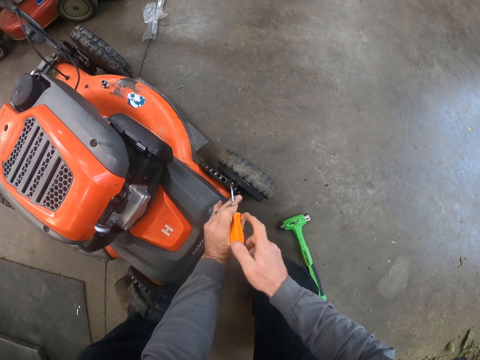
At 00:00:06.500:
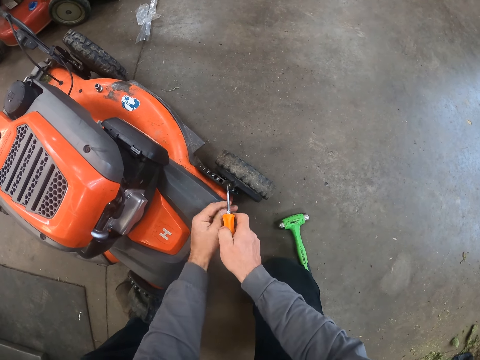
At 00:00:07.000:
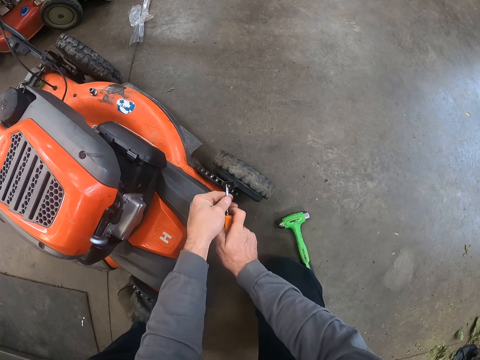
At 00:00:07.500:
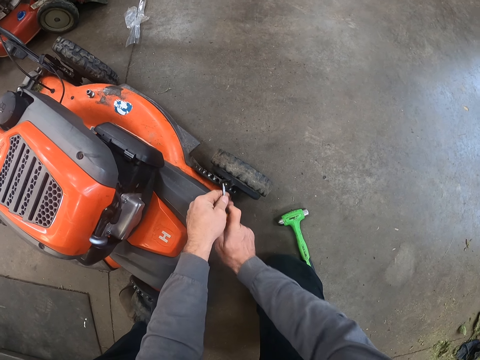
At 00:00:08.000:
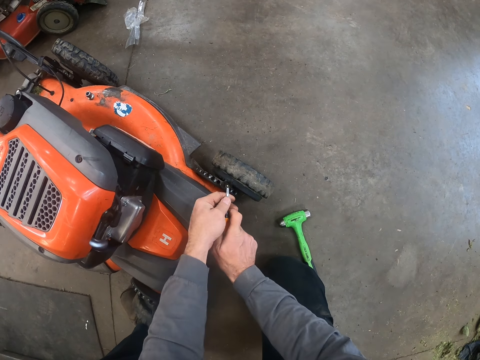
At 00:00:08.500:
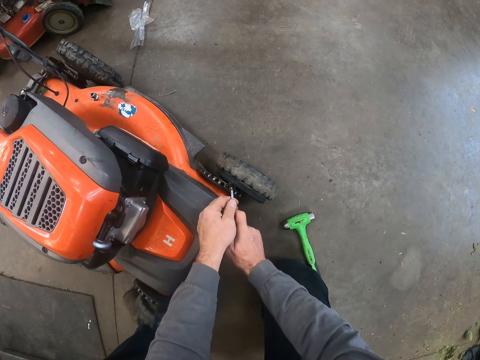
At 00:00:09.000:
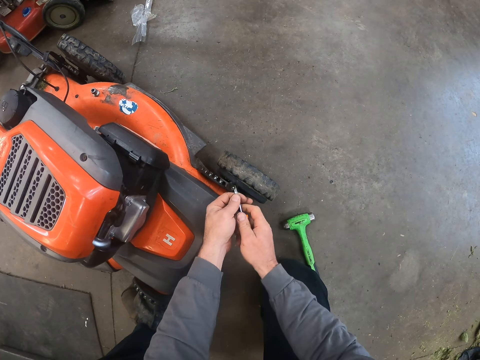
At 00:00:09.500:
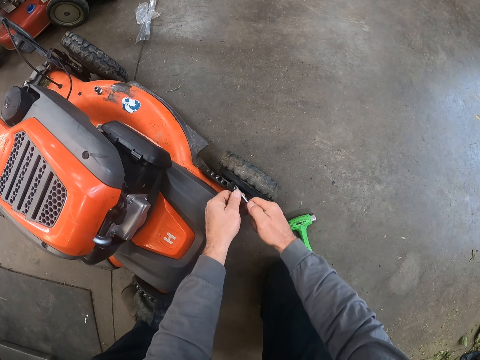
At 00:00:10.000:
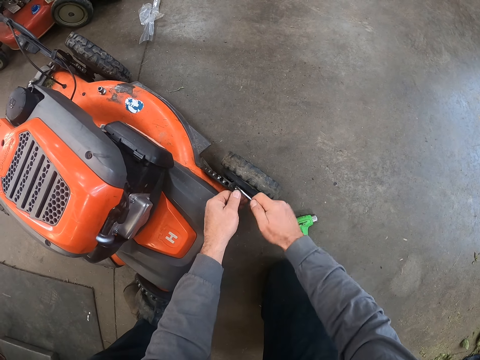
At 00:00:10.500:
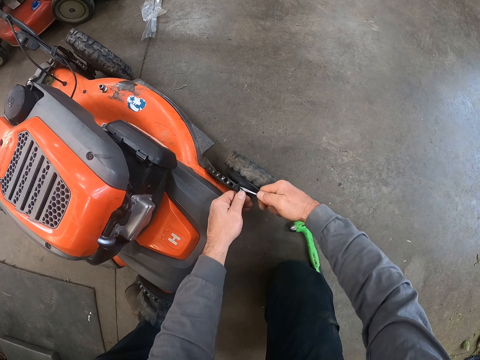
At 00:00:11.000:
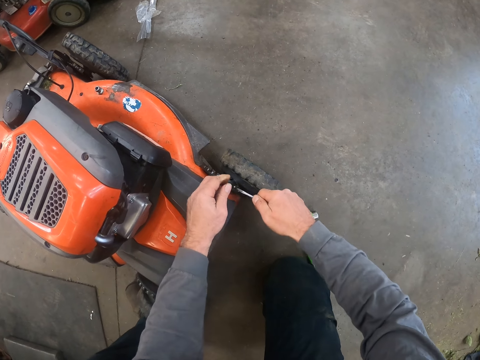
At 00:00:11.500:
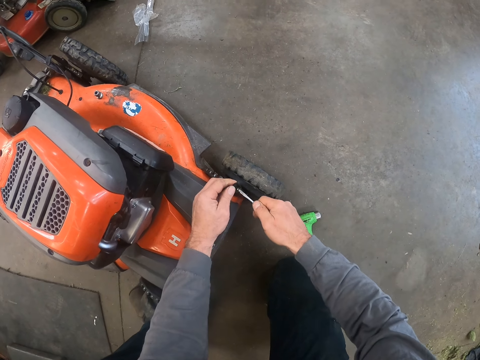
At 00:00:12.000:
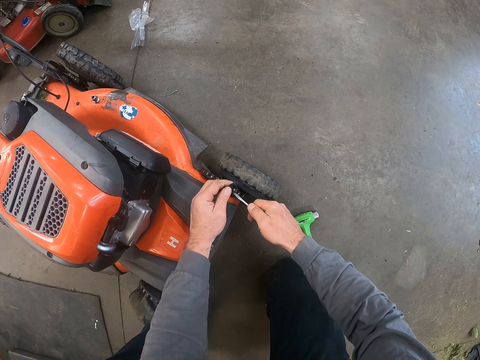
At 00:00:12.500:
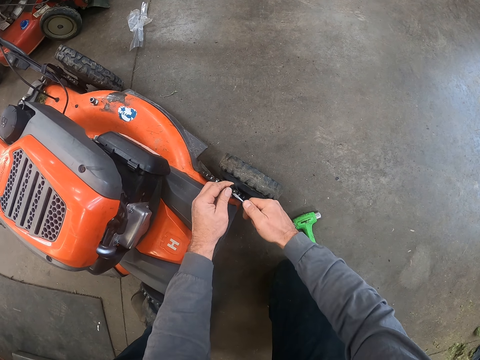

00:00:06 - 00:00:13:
The camera wearer adjusts the axle comp of the axle drive chain of the lawn mower with the screwdriver with the right hand. They remove a bolt washer with the screwdriver.

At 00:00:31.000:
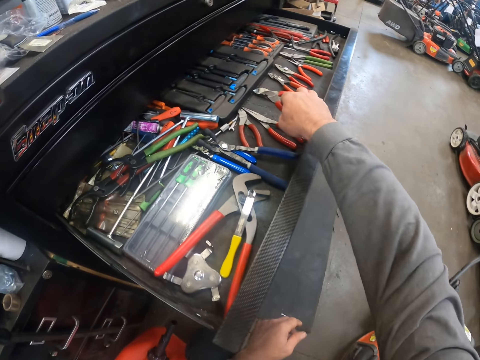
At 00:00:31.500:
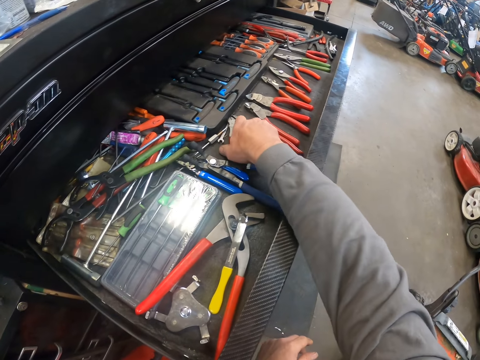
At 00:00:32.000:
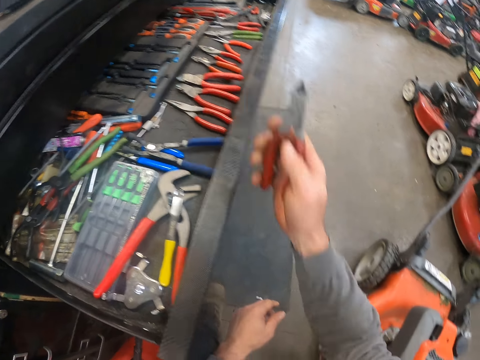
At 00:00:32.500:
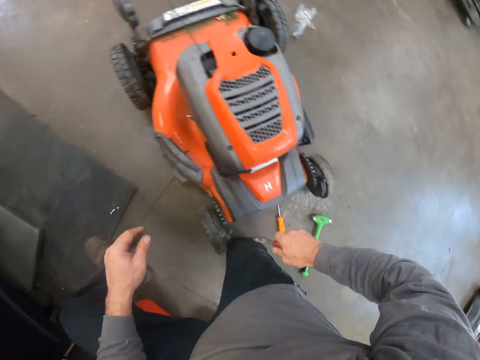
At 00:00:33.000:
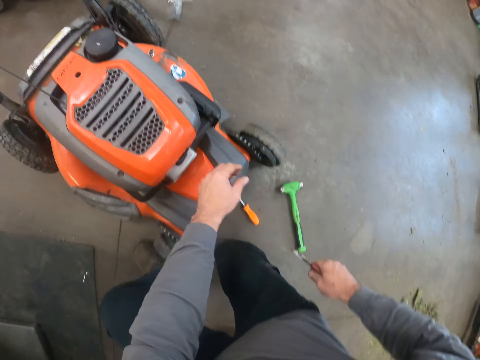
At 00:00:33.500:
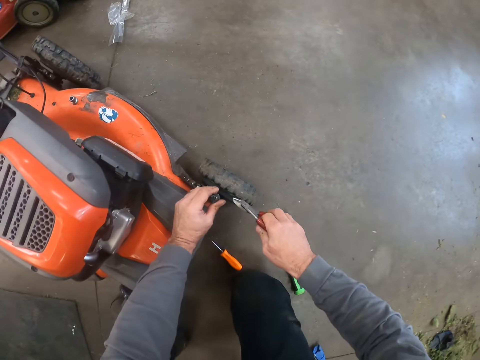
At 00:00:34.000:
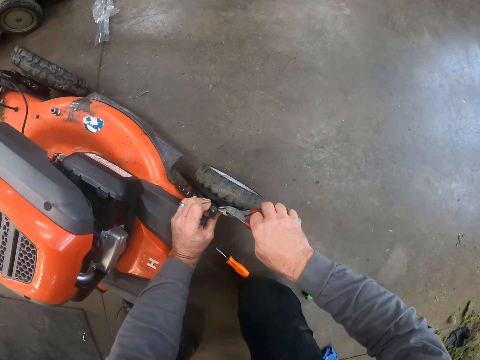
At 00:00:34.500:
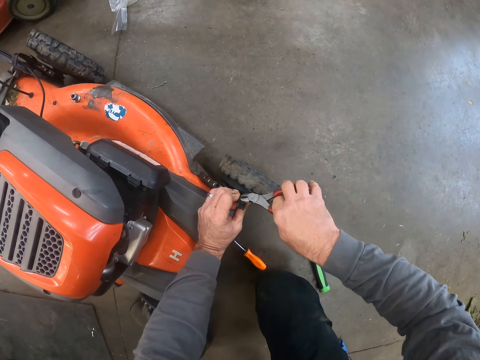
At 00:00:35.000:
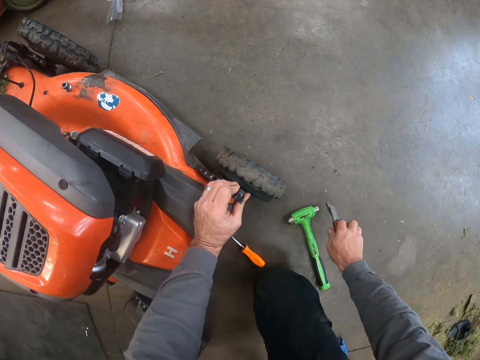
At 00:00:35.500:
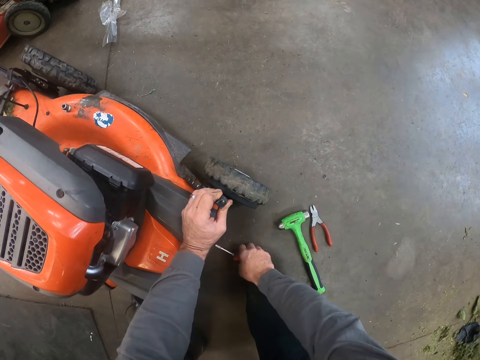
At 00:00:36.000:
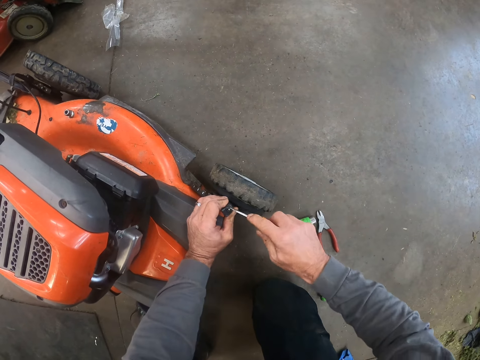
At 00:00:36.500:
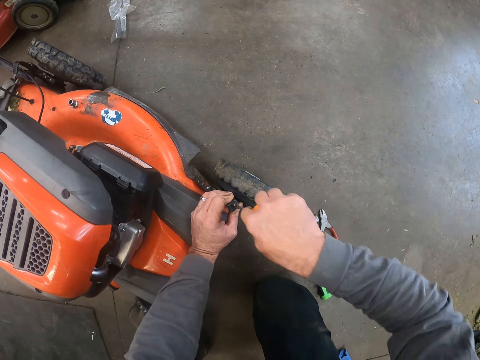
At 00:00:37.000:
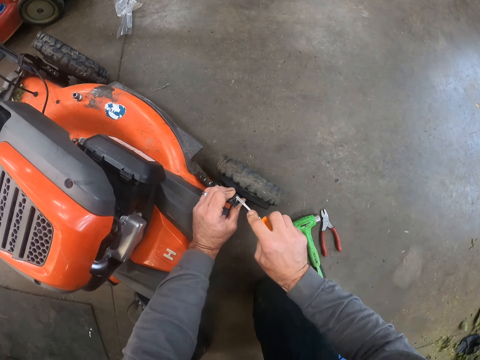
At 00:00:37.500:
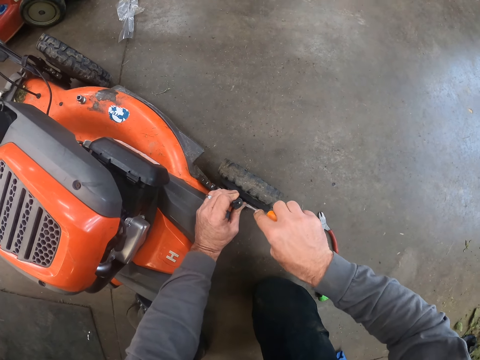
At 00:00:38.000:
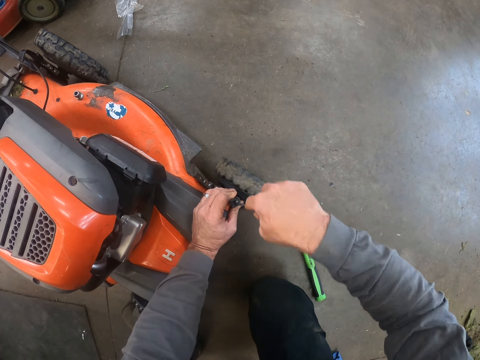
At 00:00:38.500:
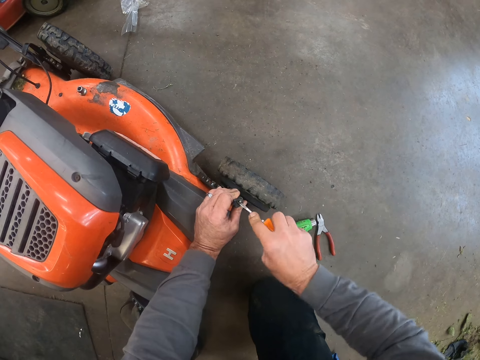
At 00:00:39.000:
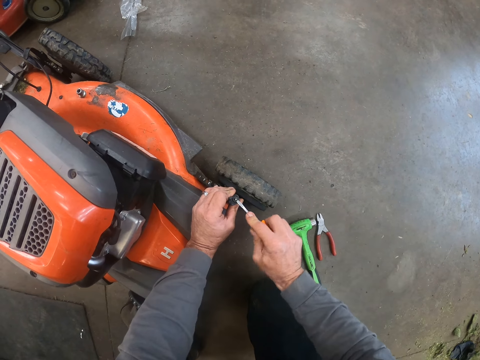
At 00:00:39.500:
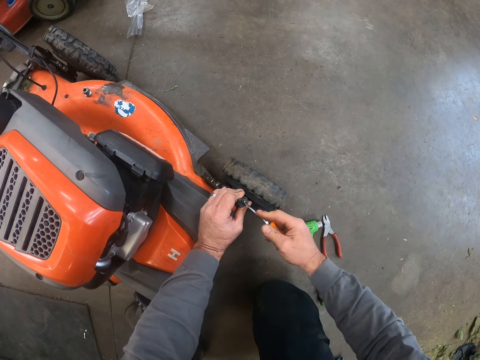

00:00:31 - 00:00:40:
The camera wearer puts the pliers in the cabinet drawer. He picks another plier from the cabinet drawer with his right hand. He holds the lawn mower chain with his left hand and pulls the bolt washer with the pliers. He adjusts the axle comp of the axle drive chain of the lawn mower with the plier. He puts the pliers on the floor. He picks the plier from the floor with his right hand. He picks a screwdriver from the floor. He adjusts the axle comp of the axle drive chain of the lawn mower with the screwdriver. He removes the bolt washer with the screwdriver.

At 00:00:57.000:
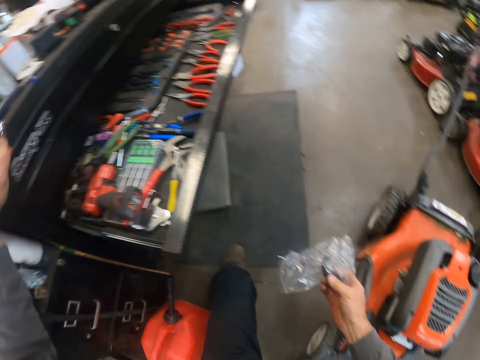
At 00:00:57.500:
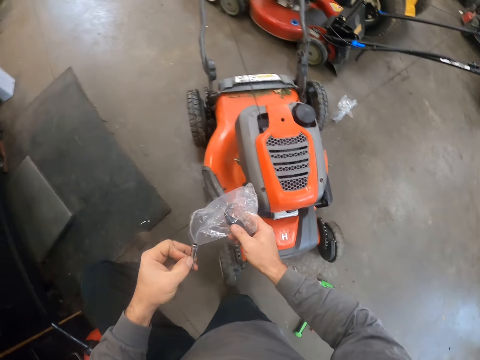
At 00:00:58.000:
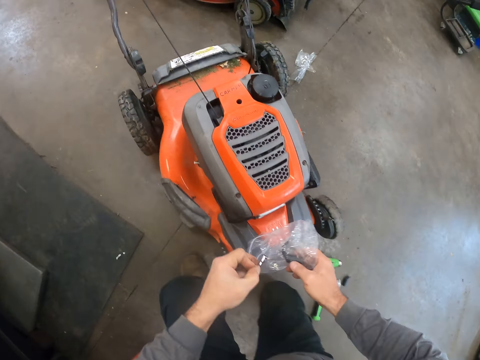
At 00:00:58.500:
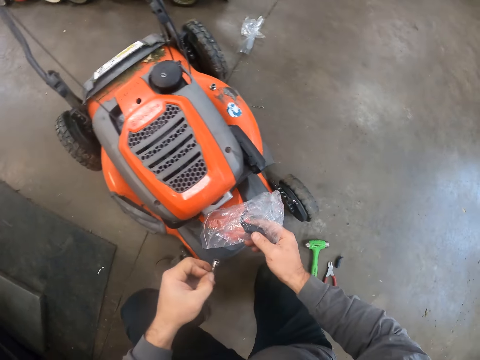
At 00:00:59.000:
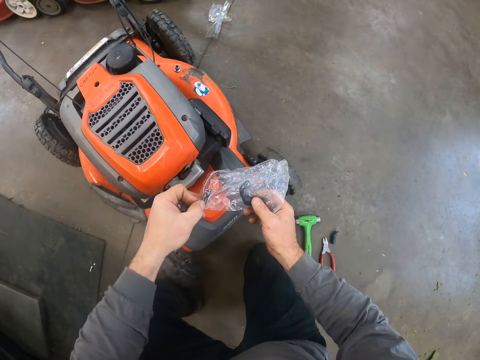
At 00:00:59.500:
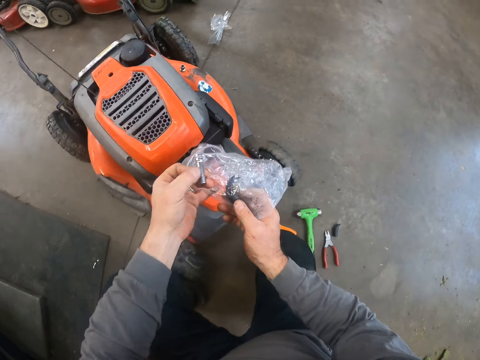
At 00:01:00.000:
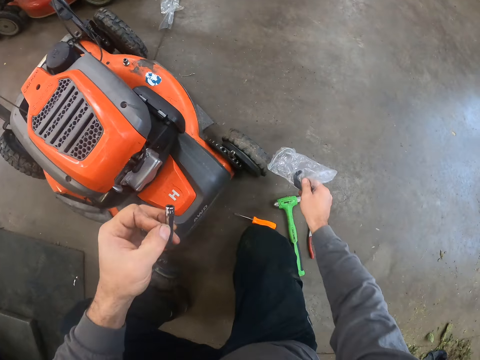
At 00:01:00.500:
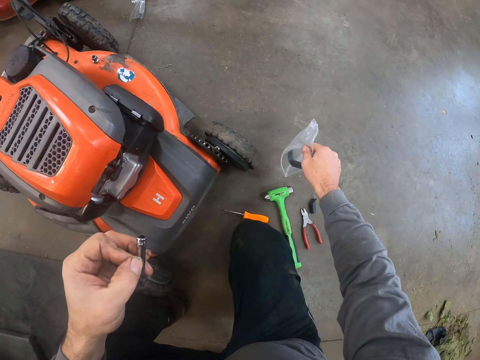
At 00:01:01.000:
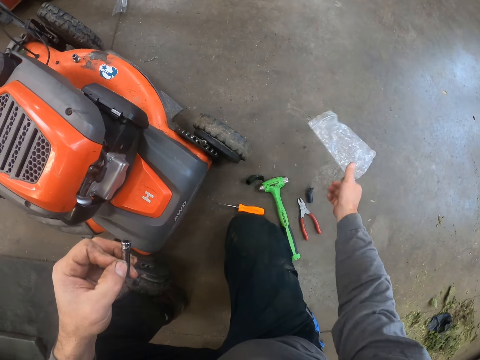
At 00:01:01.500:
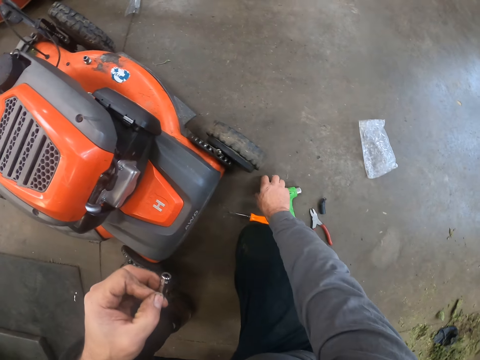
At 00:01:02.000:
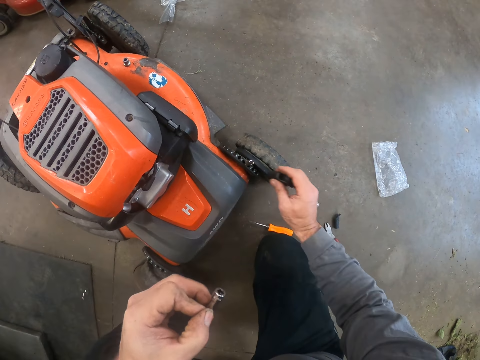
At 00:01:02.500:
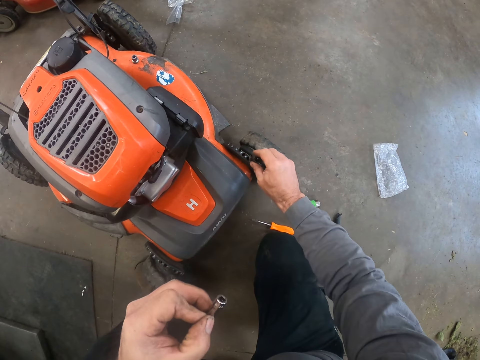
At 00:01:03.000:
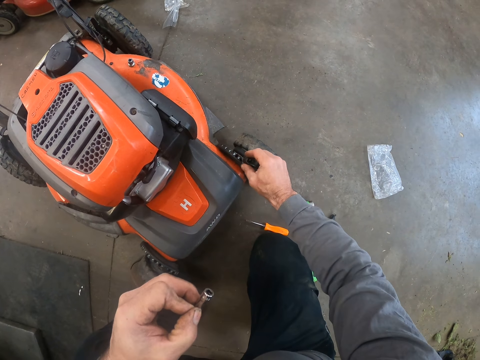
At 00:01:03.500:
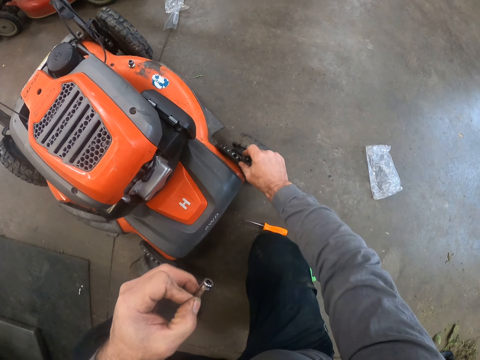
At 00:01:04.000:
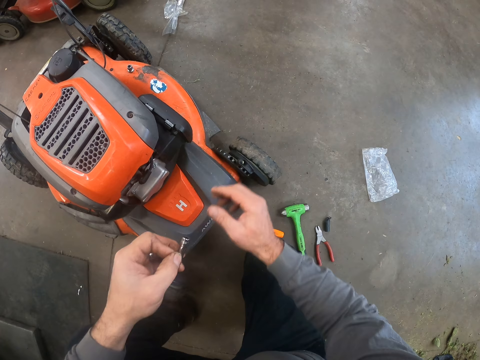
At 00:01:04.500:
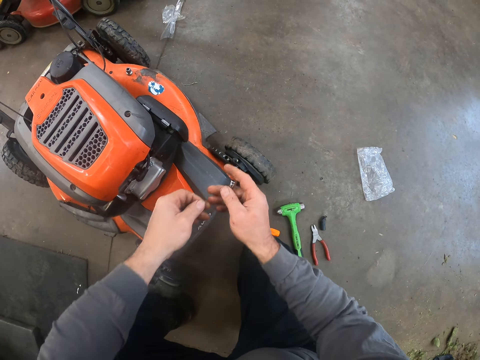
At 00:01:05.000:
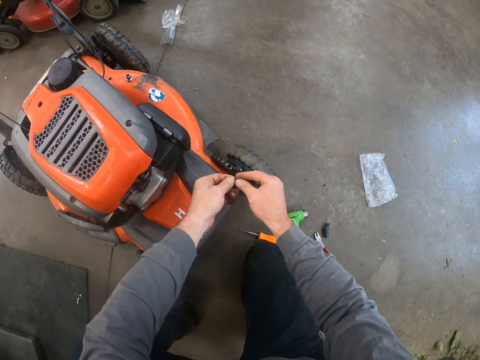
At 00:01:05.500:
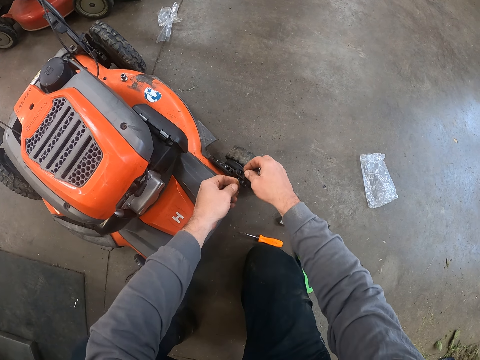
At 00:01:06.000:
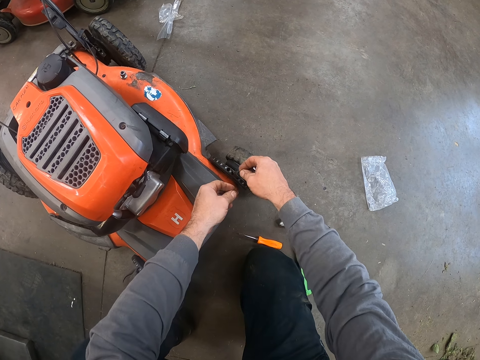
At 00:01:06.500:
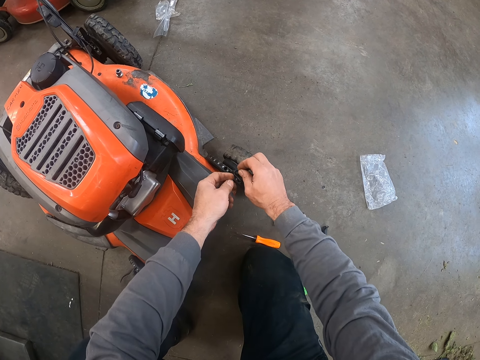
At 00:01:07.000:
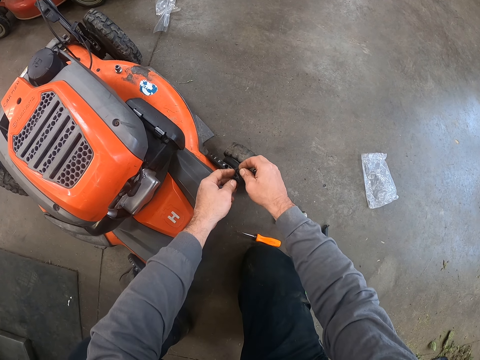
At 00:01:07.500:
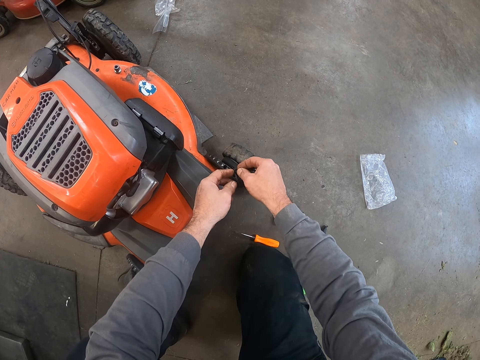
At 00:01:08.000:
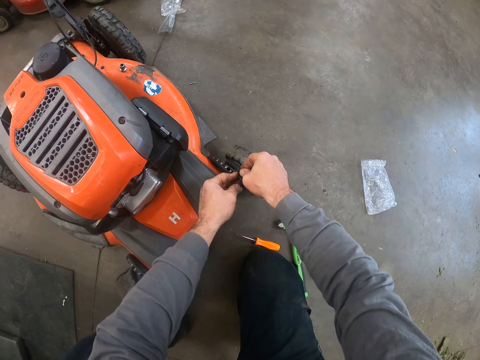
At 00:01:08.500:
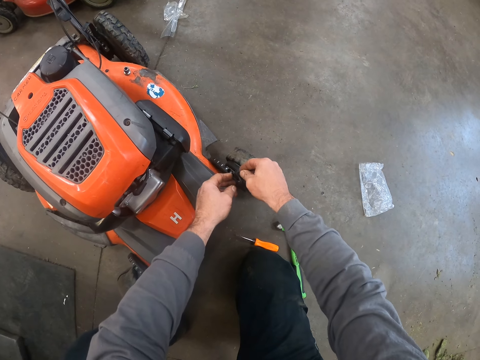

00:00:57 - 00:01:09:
The camera wearer drops a rubber screw protector from the small plastic bag on the floor. They drop the plastic bag on the floor. They pick the rubber screw protector from the floor with the right hand. They place the rubber screw protector on the axle comp of the axle drive chain of the lawn mower. They pass the bit holder to the right hand. They pass the screw to the right hand. They attach a bolt washer on the chain. They place the screw on the axle comp of the axle drive chain of the lawn mower.
